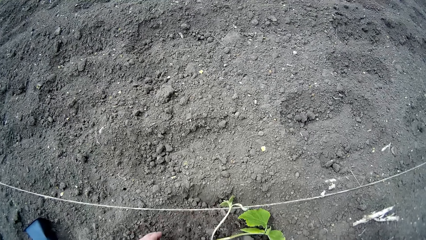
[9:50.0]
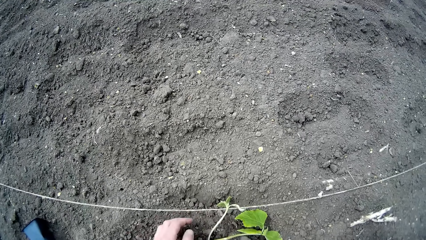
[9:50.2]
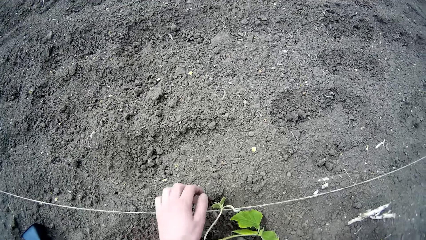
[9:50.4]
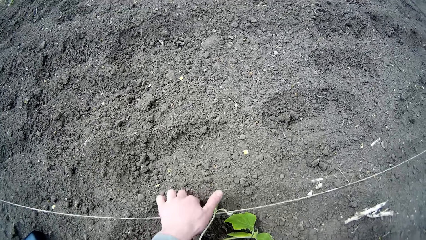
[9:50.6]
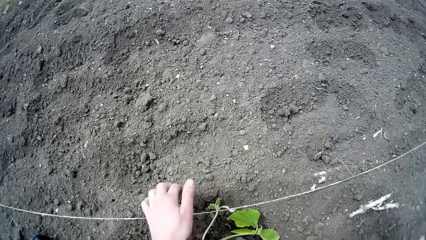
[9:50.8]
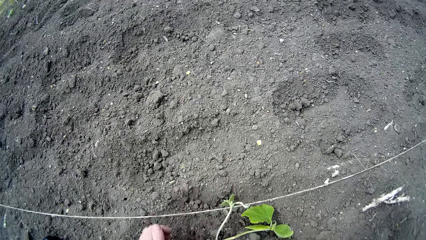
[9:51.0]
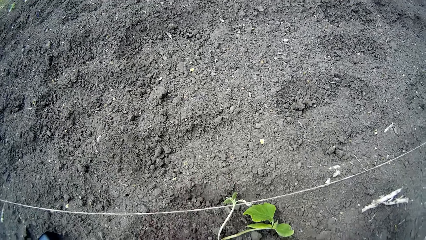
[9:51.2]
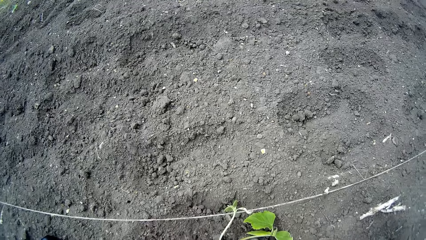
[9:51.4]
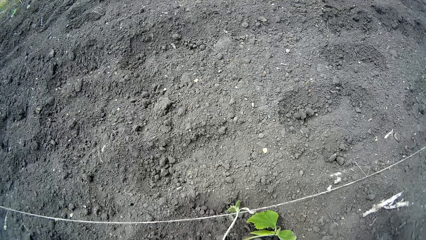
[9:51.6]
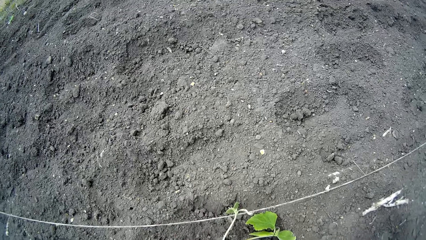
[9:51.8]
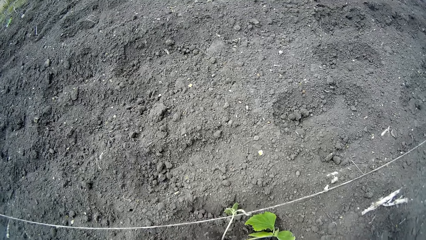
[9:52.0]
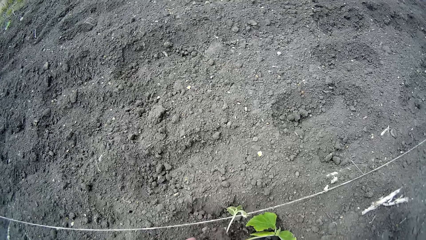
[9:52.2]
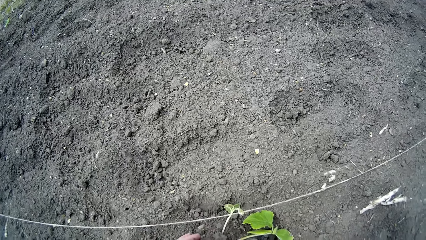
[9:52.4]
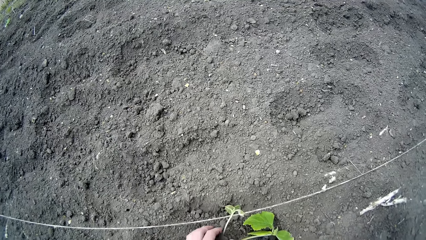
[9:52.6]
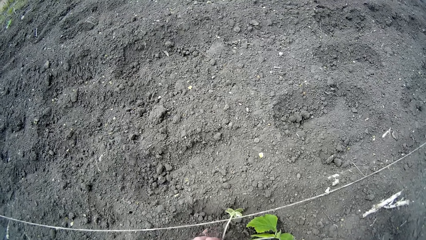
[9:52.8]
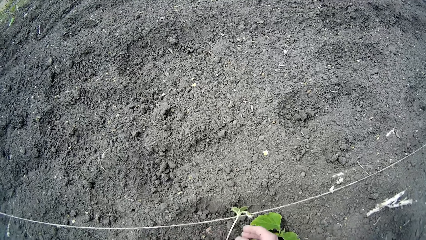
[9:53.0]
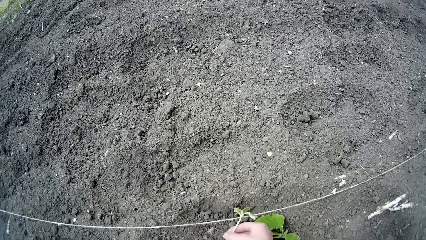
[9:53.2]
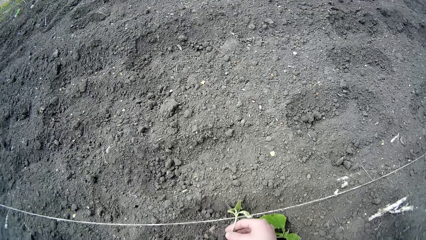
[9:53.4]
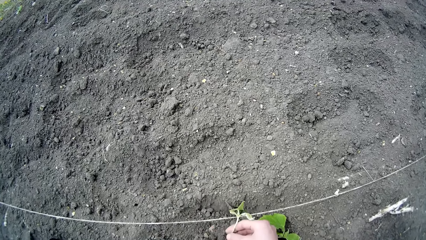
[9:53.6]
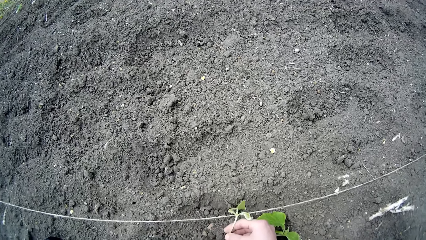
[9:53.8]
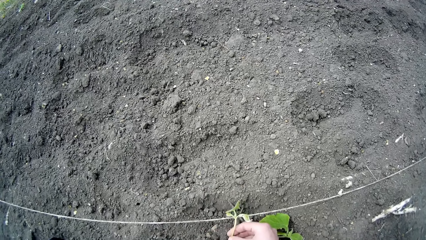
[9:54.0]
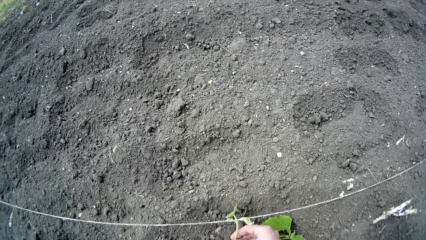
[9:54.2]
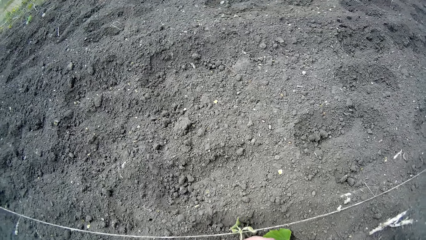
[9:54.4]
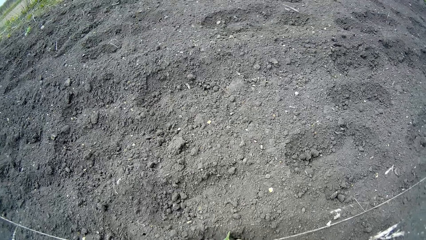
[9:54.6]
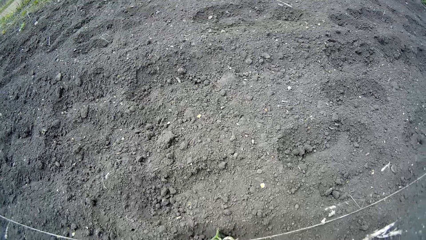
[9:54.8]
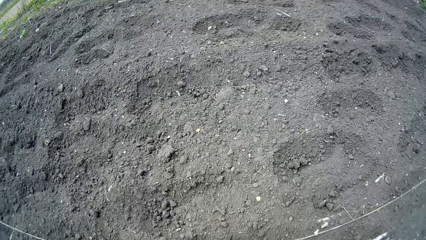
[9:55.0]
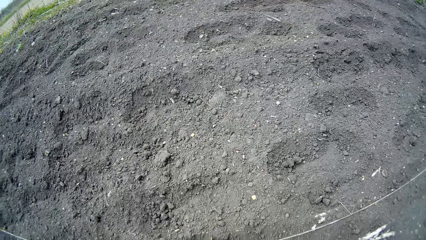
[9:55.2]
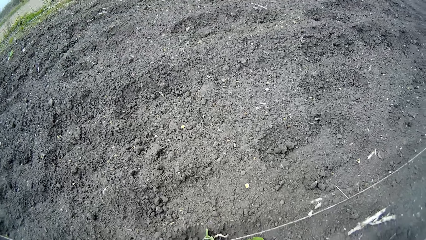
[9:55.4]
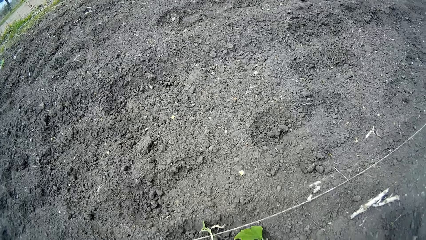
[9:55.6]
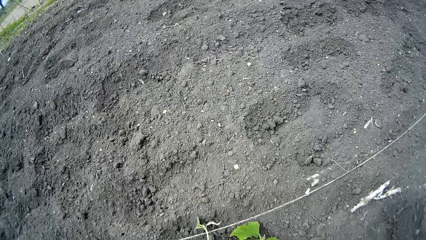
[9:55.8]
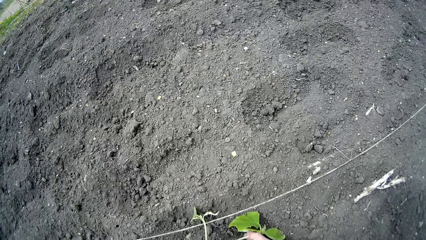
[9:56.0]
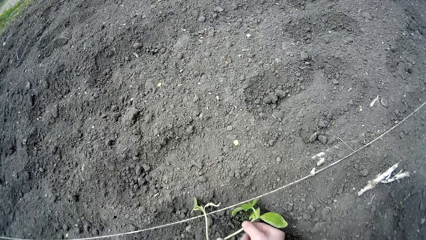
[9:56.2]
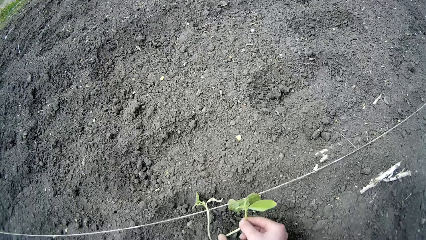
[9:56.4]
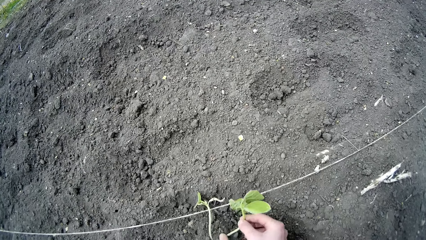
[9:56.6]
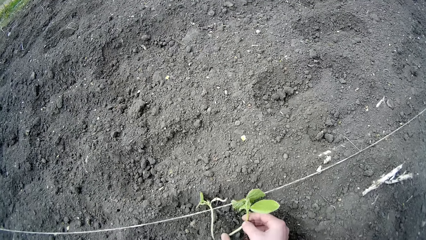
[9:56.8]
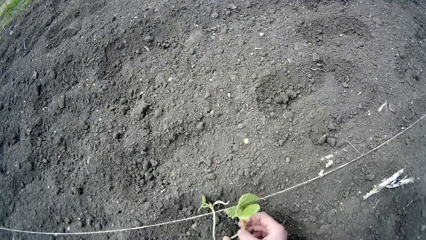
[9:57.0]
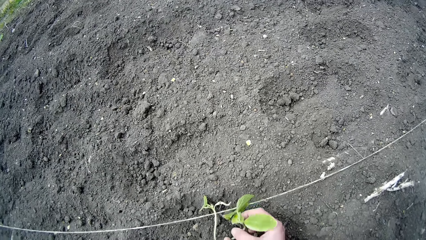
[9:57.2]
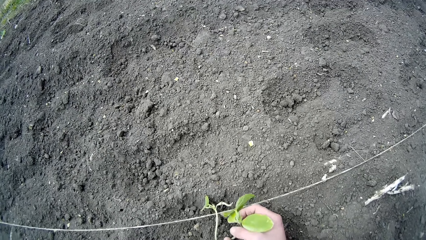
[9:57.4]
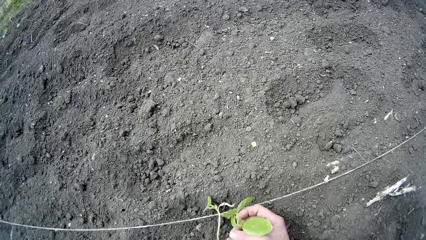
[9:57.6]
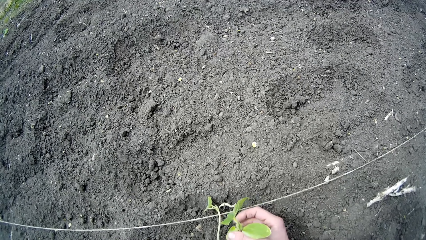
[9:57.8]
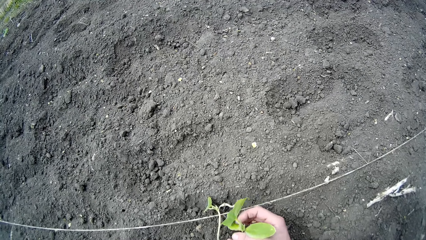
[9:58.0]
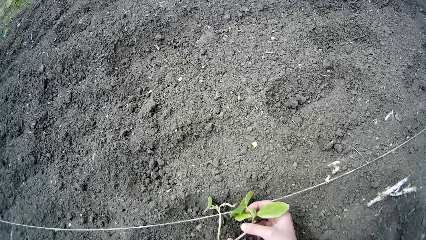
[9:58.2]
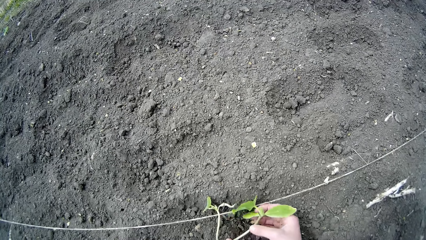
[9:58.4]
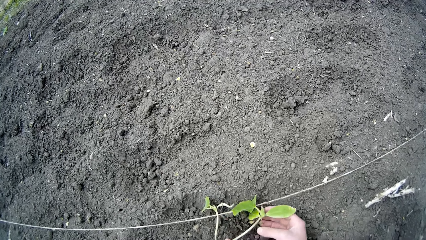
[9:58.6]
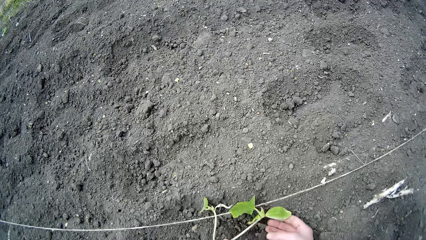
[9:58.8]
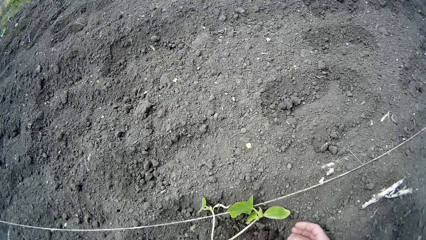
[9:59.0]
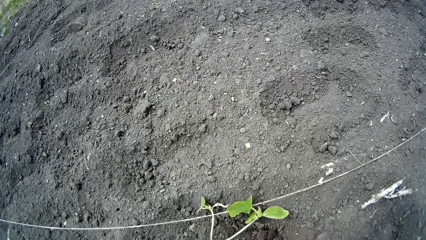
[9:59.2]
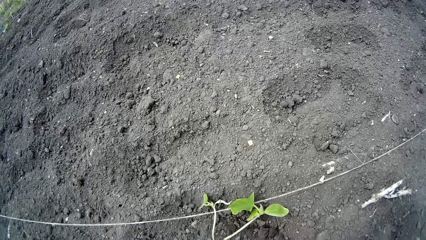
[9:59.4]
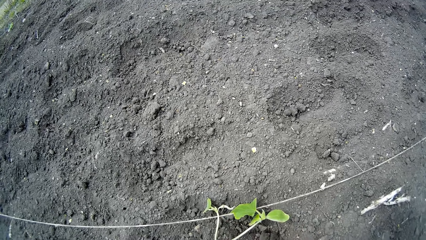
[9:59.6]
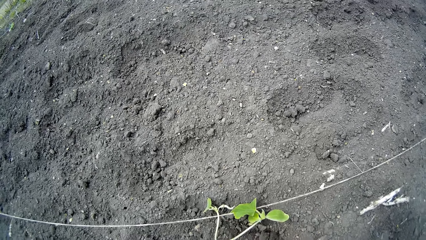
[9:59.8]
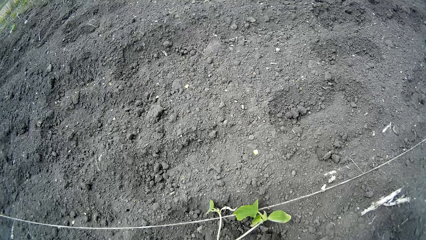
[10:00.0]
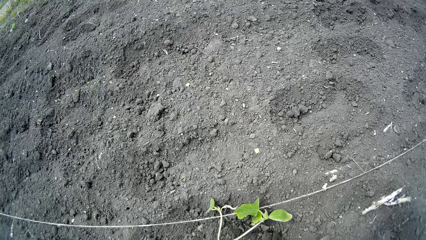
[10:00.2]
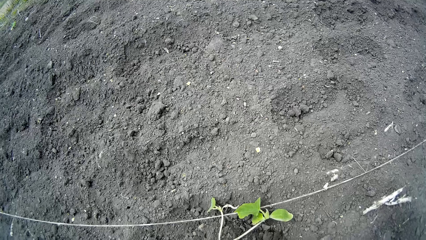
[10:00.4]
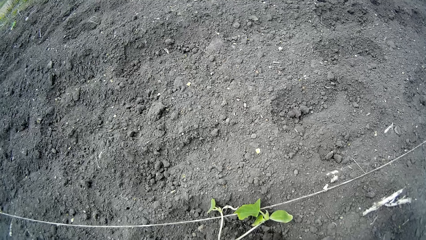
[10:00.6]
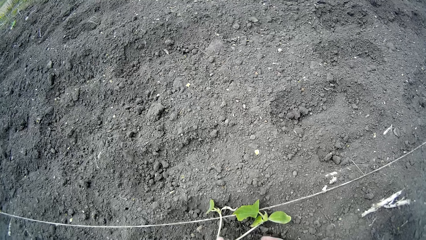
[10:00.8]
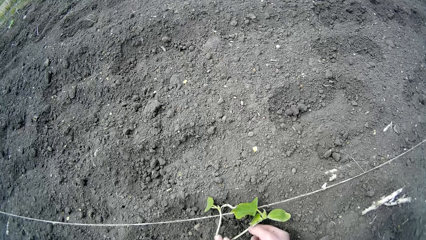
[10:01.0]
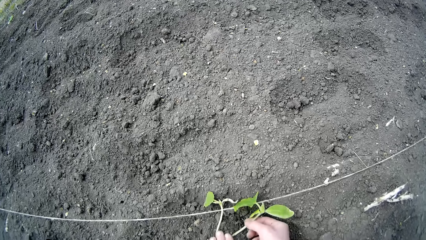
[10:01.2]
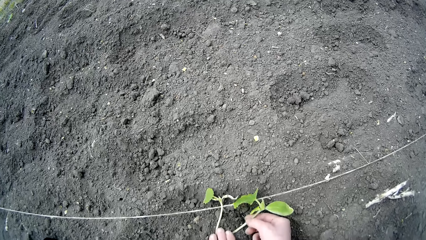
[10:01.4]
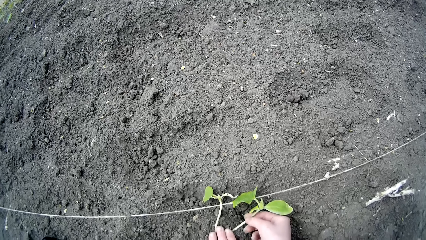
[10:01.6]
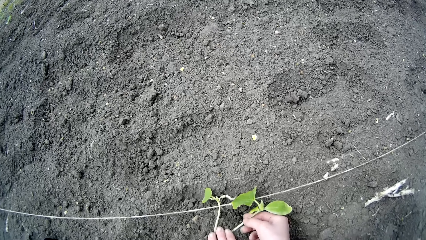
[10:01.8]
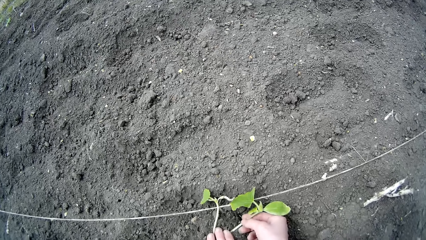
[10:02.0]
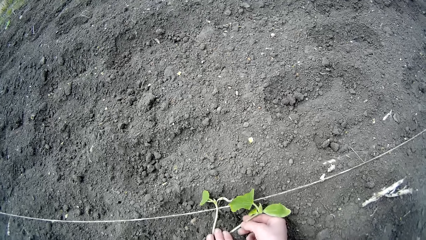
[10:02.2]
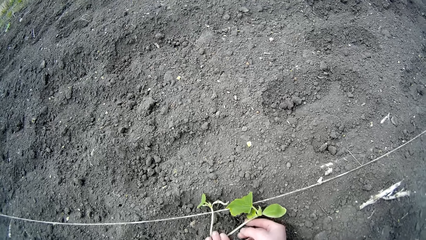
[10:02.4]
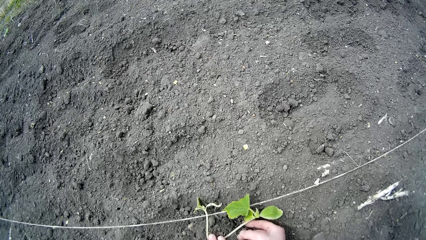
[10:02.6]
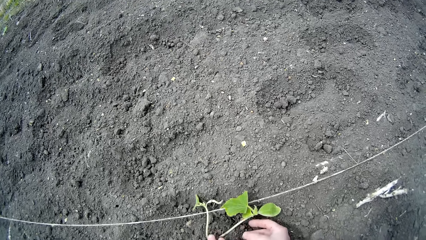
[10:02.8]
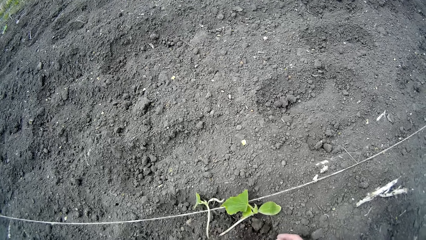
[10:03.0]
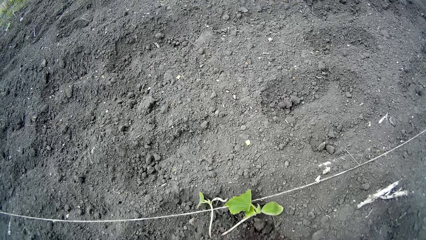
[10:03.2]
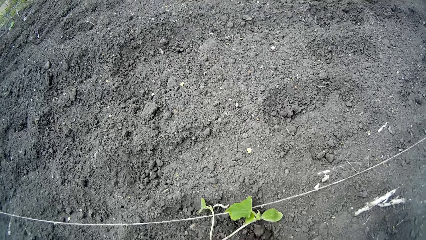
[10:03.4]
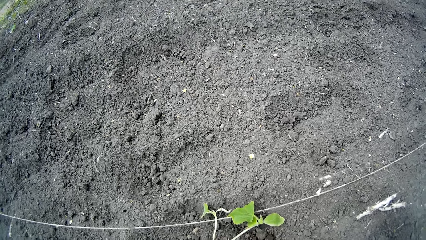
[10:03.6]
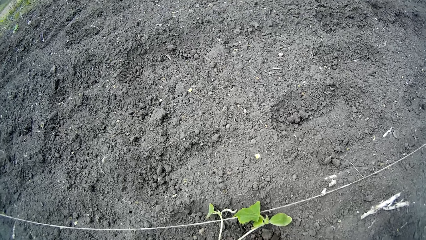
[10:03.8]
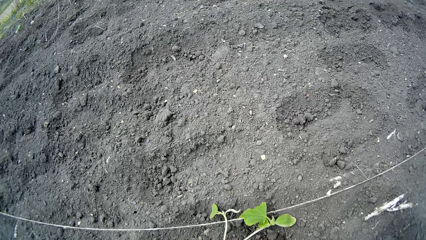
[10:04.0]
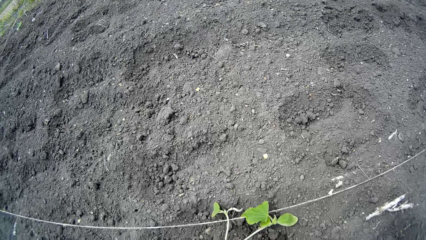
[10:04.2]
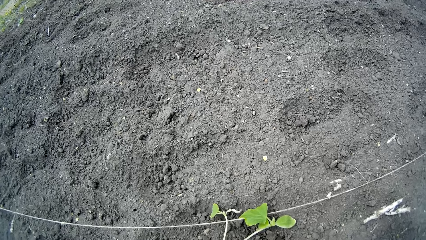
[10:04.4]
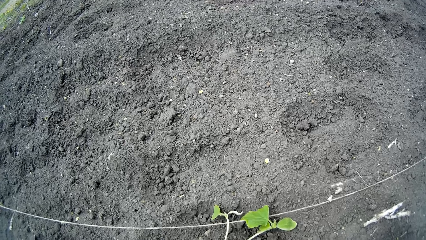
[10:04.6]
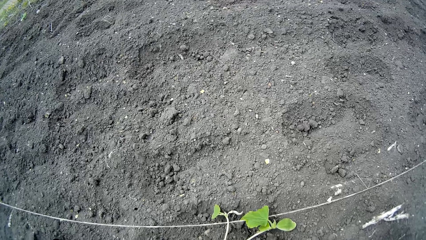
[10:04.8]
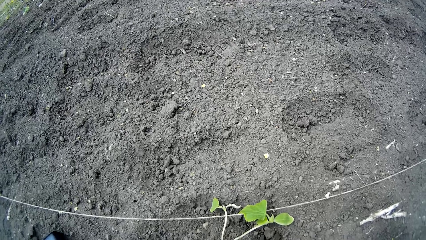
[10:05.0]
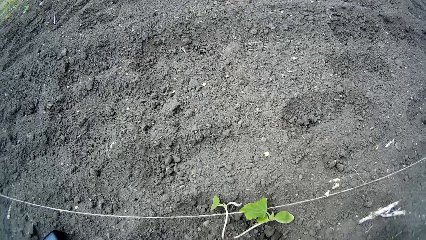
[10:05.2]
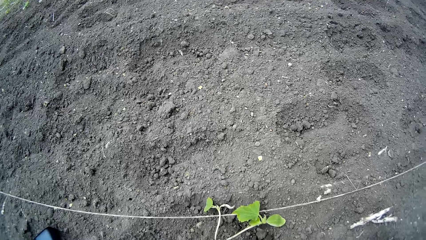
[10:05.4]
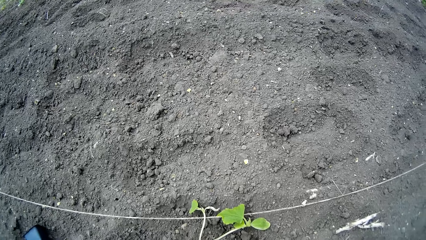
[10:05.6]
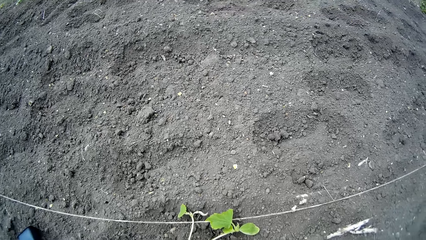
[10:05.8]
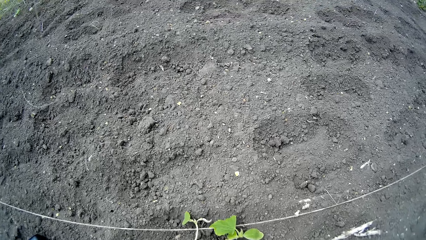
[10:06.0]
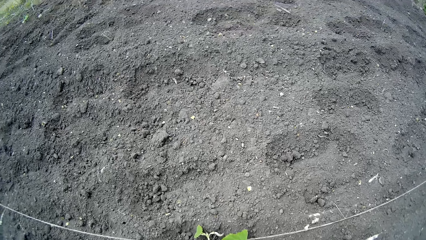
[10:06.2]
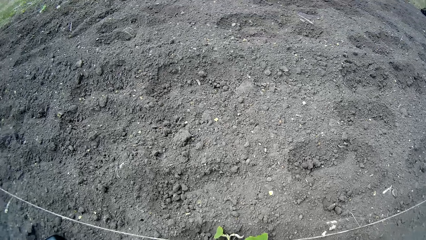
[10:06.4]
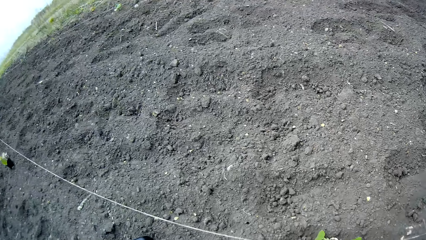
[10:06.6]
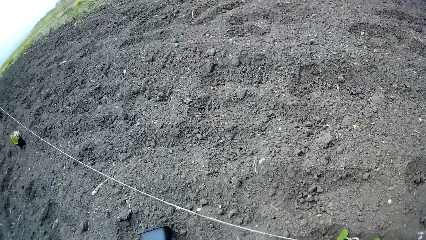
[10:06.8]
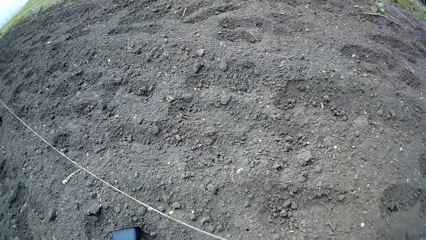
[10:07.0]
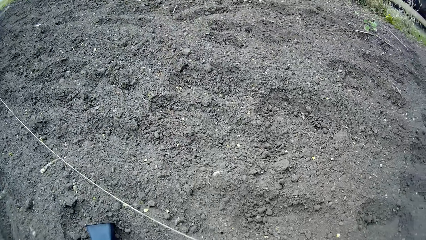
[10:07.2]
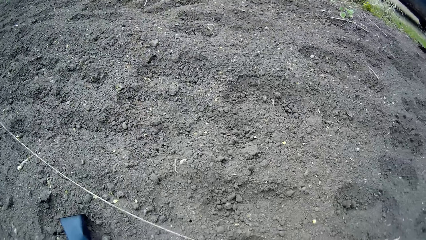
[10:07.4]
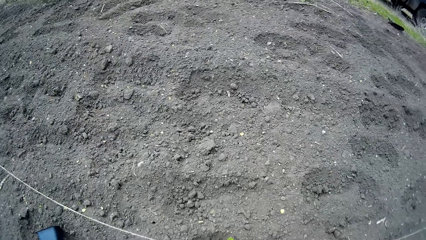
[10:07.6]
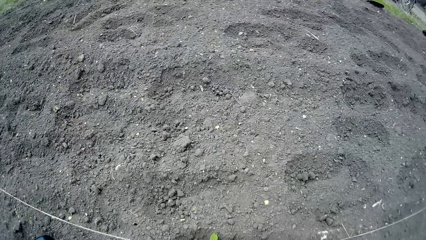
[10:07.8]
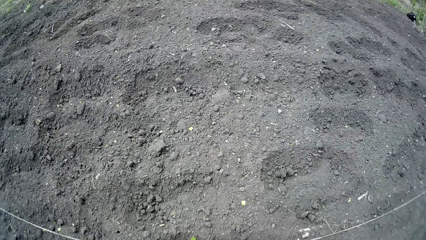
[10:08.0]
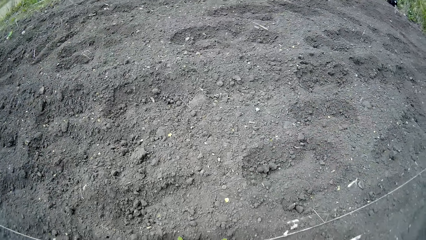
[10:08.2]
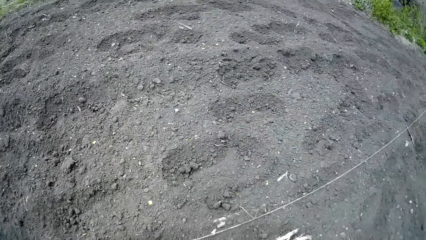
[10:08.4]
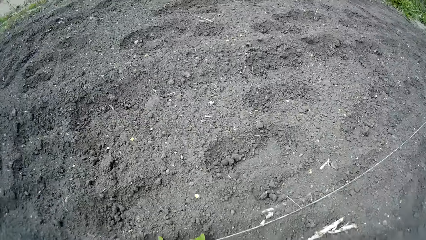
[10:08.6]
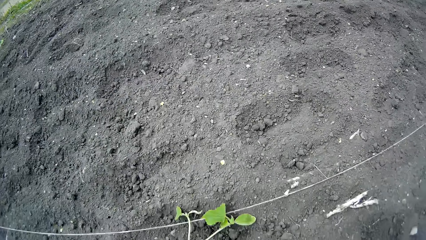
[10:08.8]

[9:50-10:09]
The camera wearer adjusts the leaves on the plant with her right hand. She moves her body.
